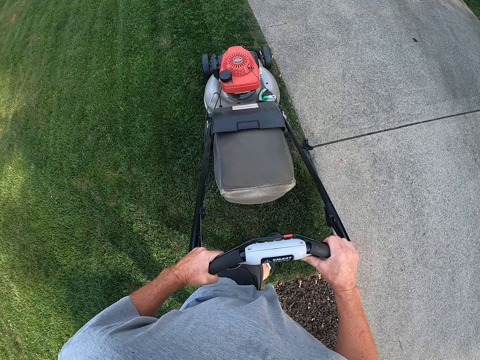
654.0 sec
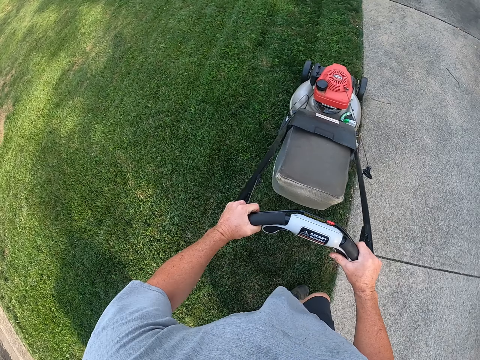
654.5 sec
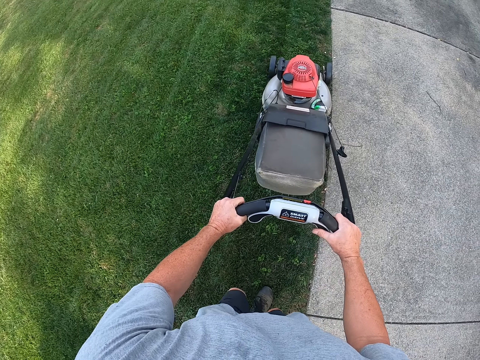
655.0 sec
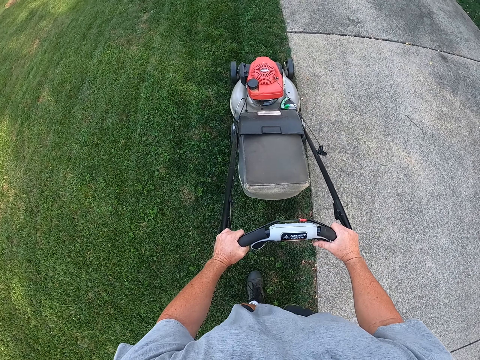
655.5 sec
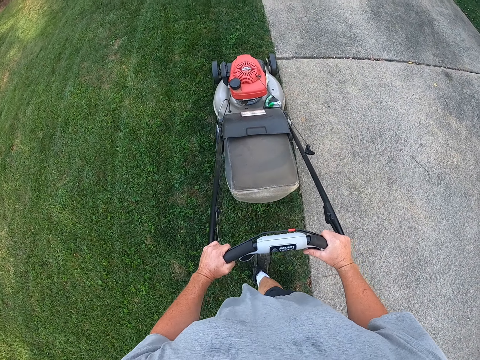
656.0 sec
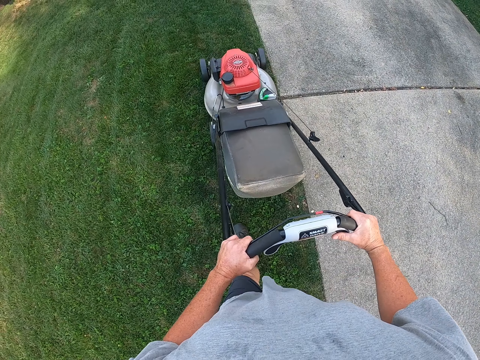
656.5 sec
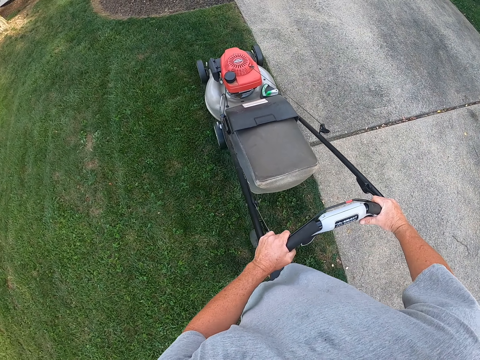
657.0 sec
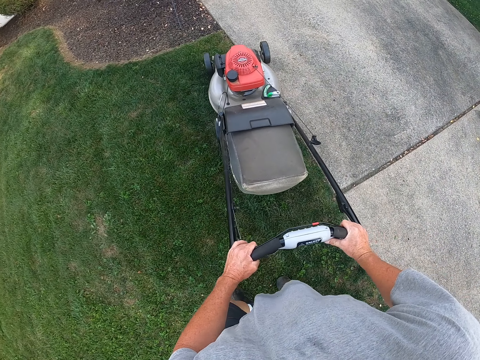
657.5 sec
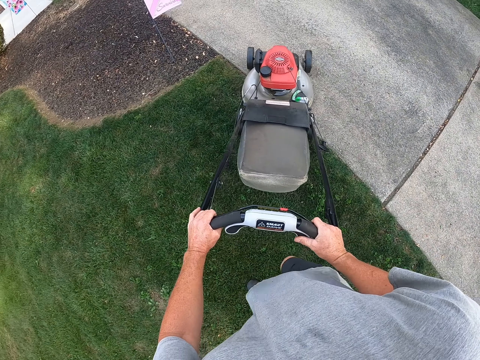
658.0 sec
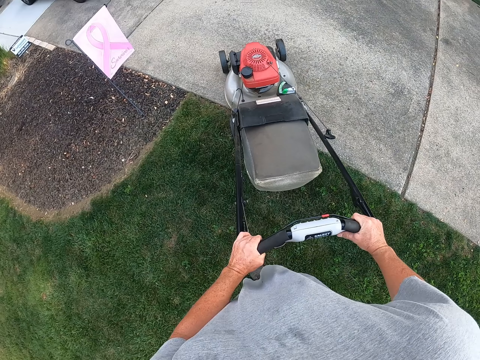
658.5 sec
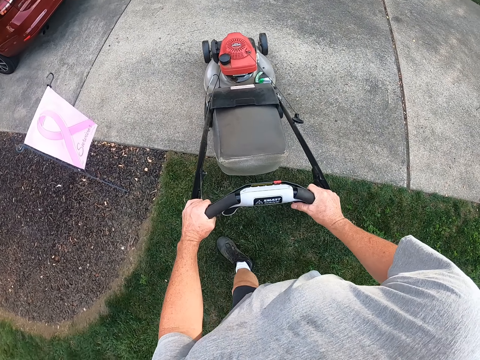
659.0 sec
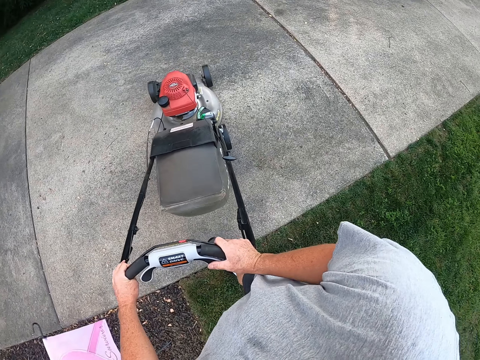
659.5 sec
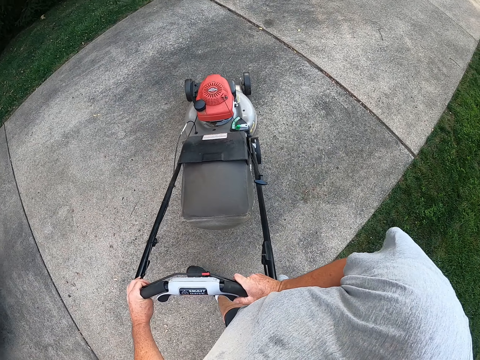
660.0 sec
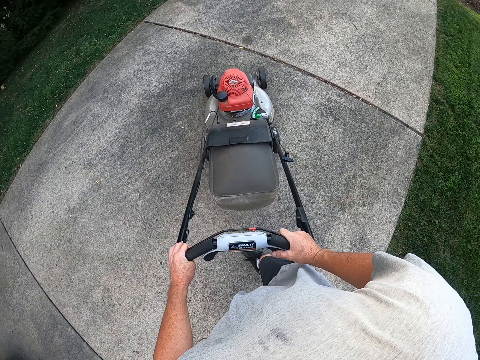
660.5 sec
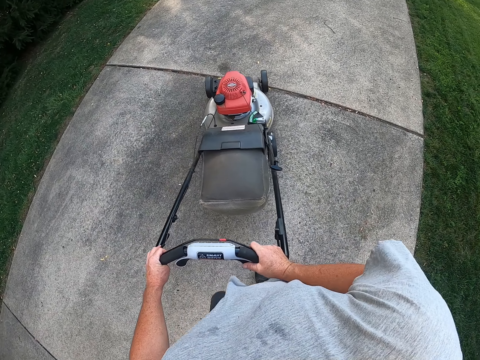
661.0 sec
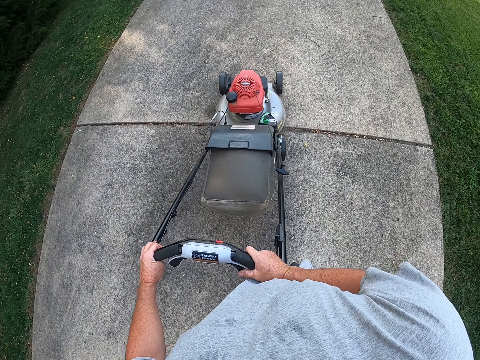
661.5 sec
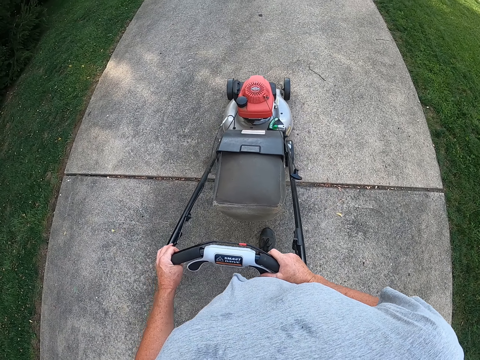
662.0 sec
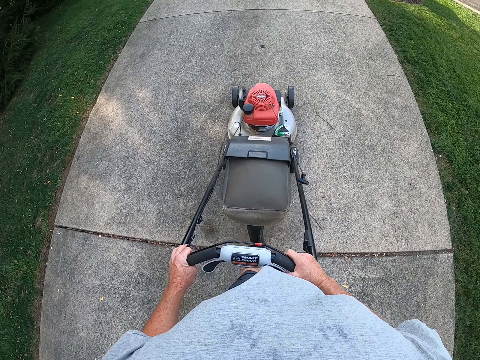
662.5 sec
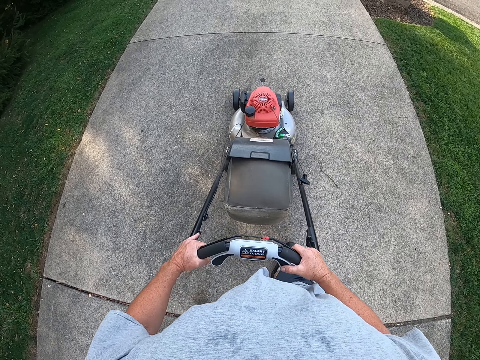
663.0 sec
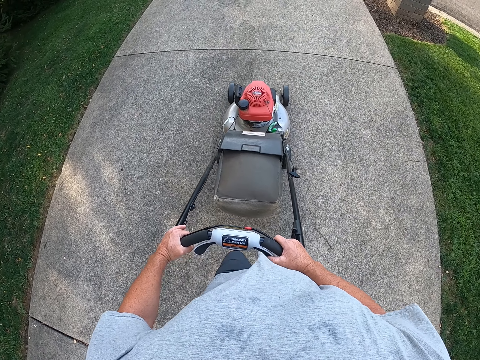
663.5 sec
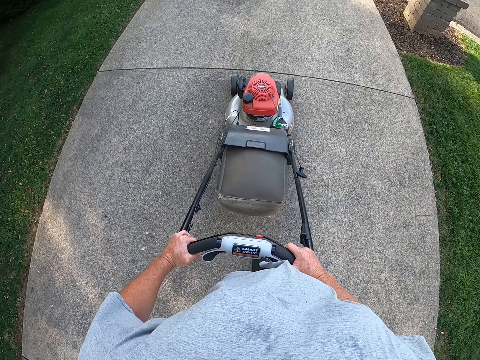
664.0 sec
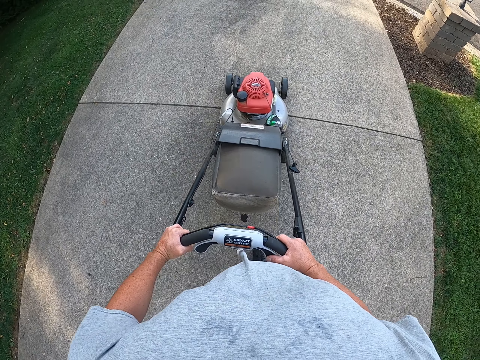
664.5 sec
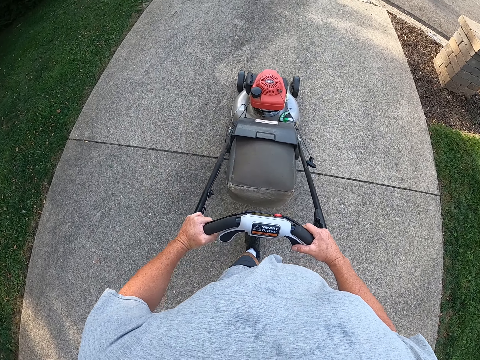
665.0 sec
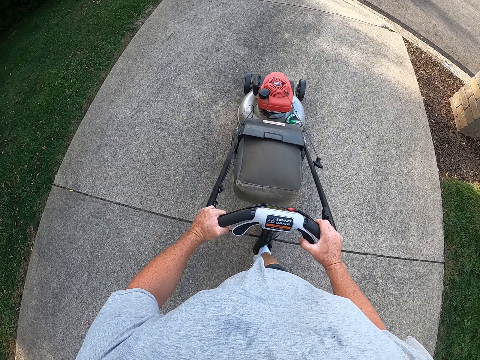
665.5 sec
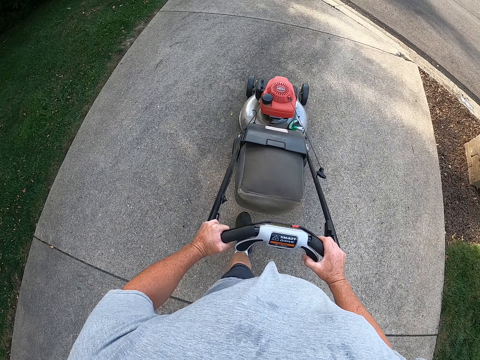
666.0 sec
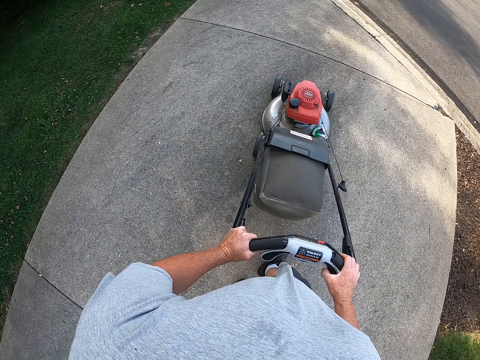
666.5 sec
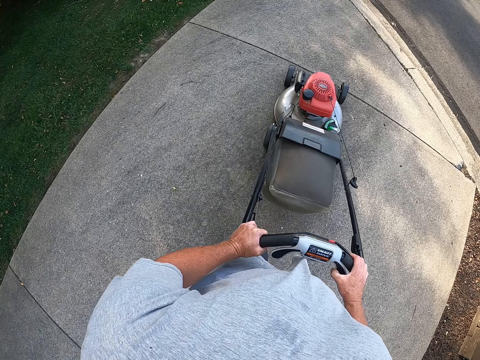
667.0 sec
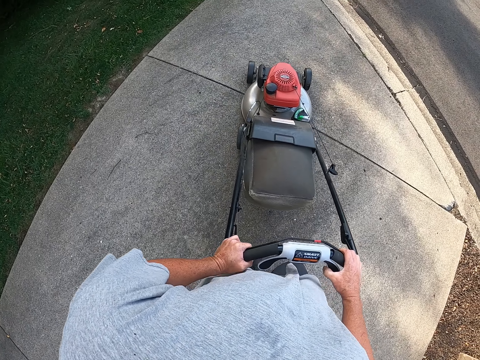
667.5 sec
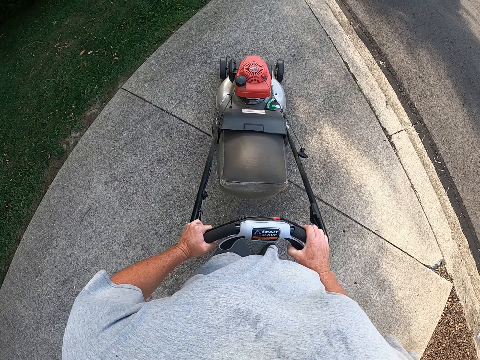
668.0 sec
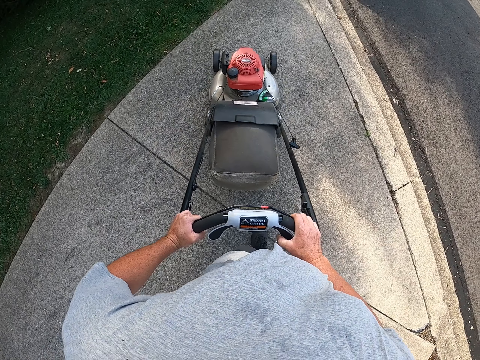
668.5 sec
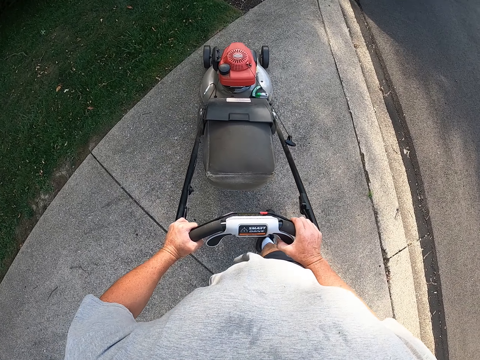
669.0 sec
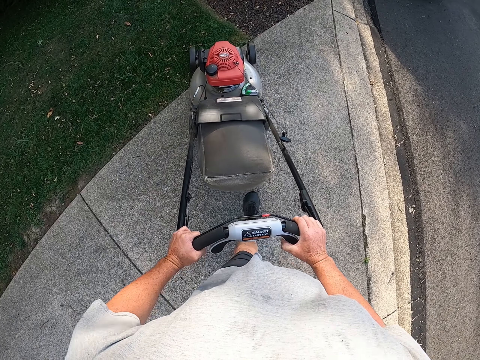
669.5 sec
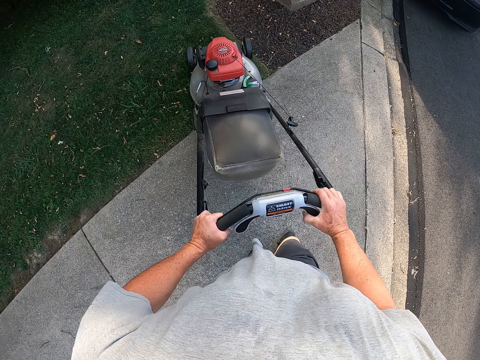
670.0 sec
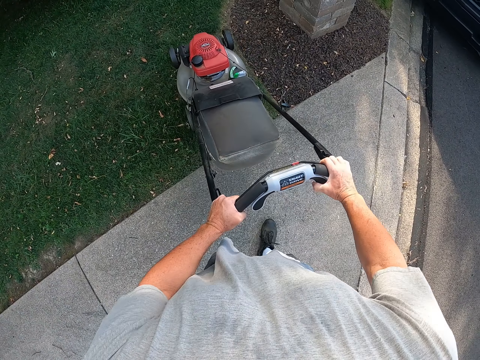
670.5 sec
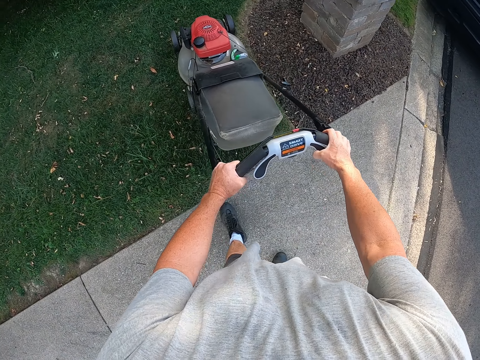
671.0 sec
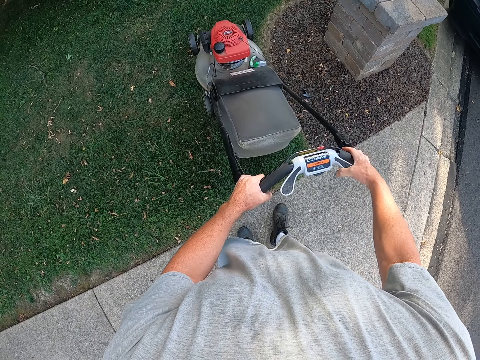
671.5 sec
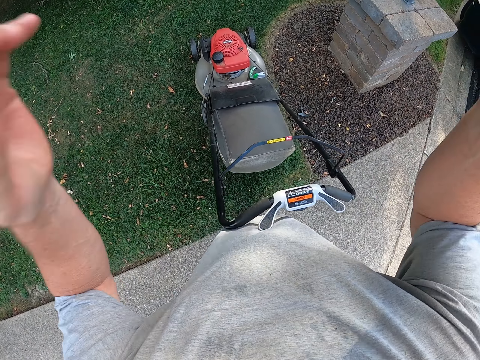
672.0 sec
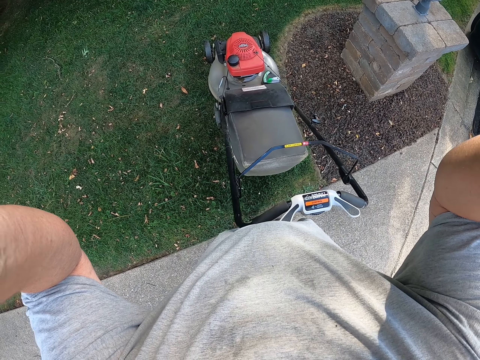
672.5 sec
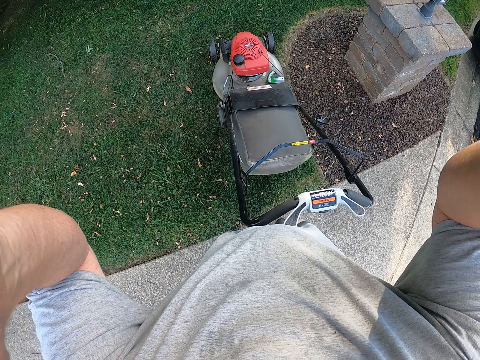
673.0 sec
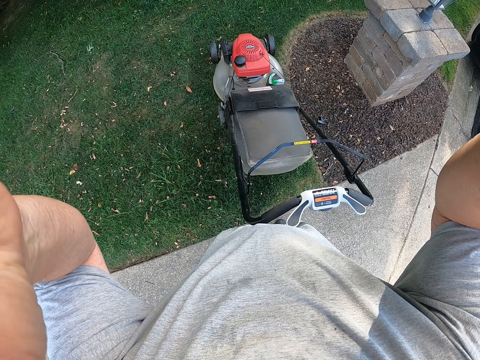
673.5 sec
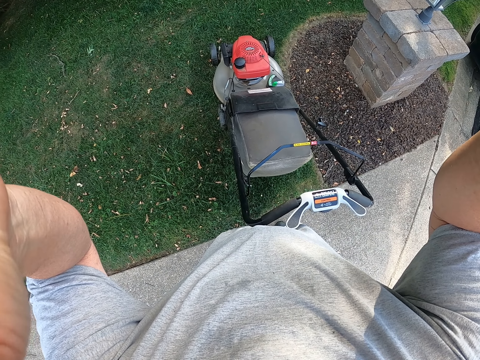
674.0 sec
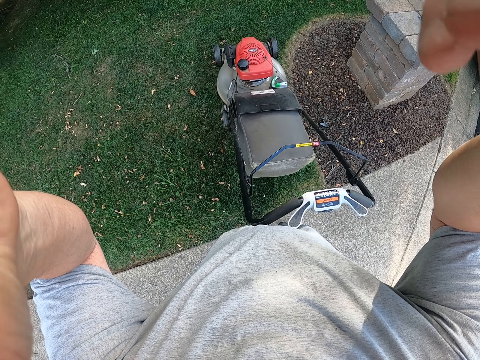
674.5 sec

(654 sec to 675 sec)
The camera wearer turns the mower machine. They cut grass with the mower machine. They push the lawn mower on the road. They move the mower machine on a slab. They cut the grass with the lawn mower. They move the mower in a field. They adjust the camera. They touch the recording camera.
